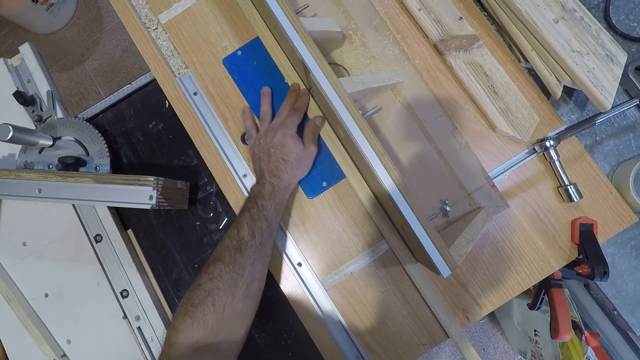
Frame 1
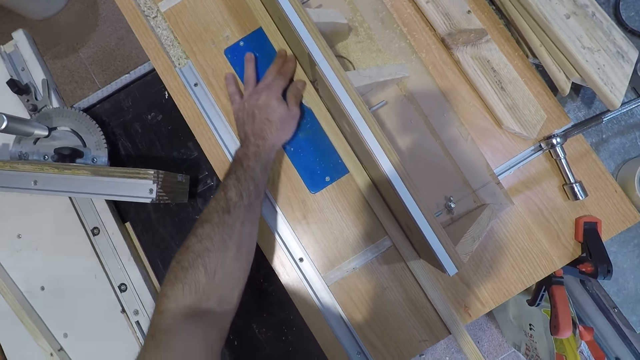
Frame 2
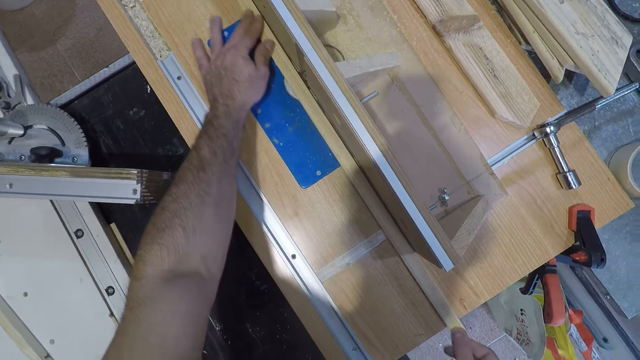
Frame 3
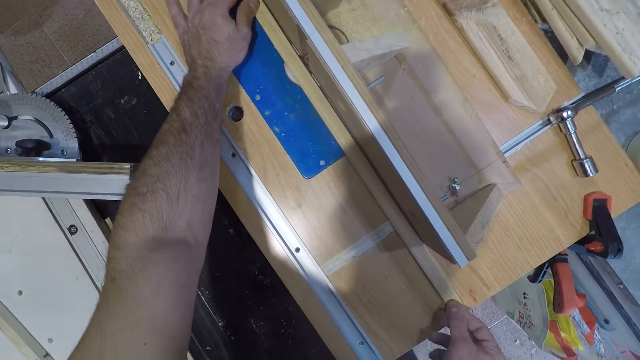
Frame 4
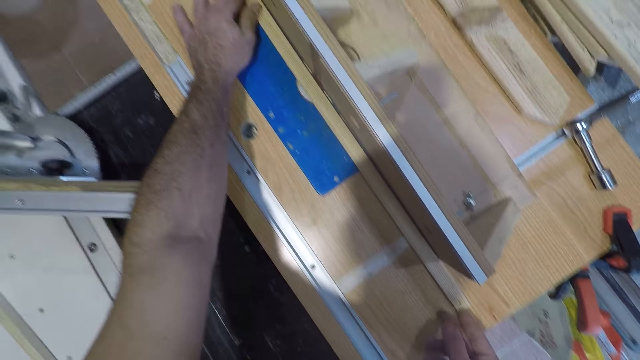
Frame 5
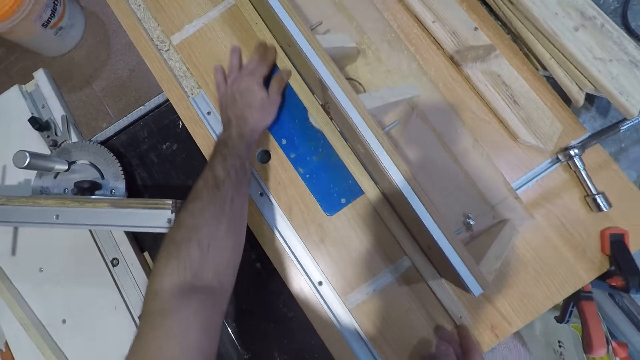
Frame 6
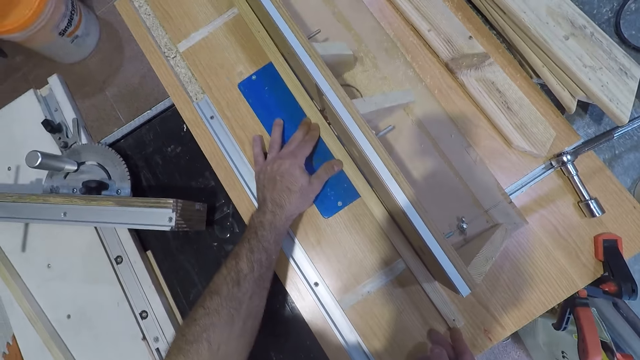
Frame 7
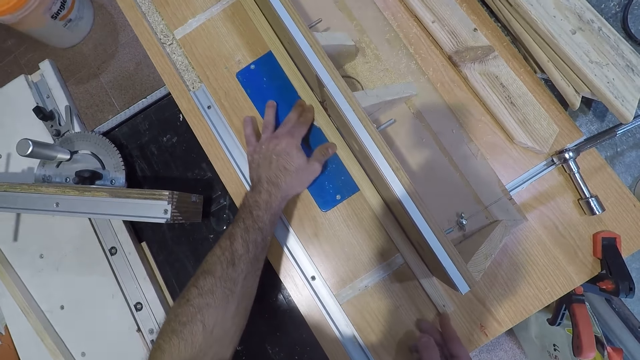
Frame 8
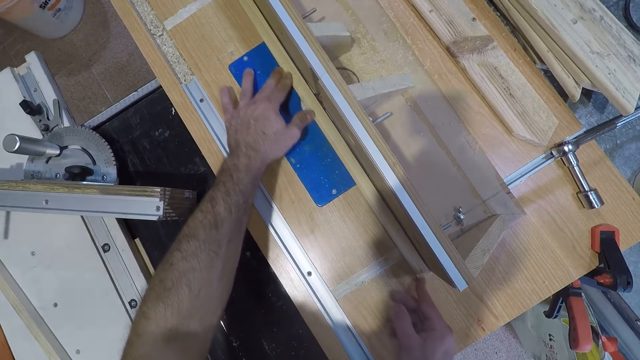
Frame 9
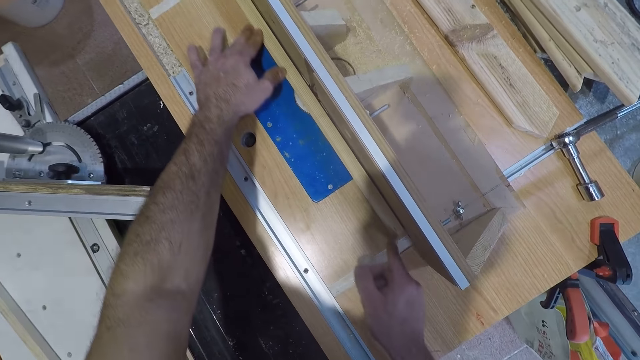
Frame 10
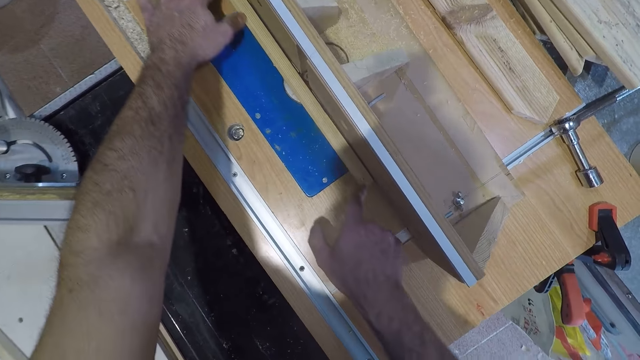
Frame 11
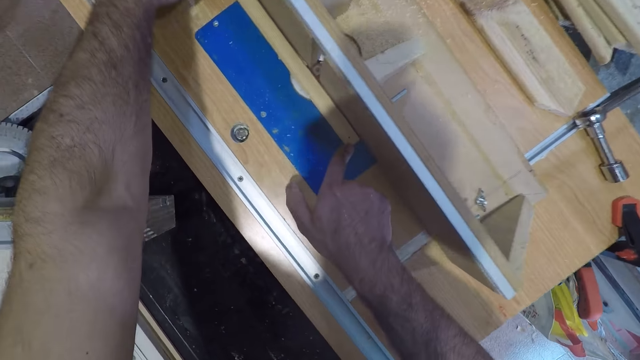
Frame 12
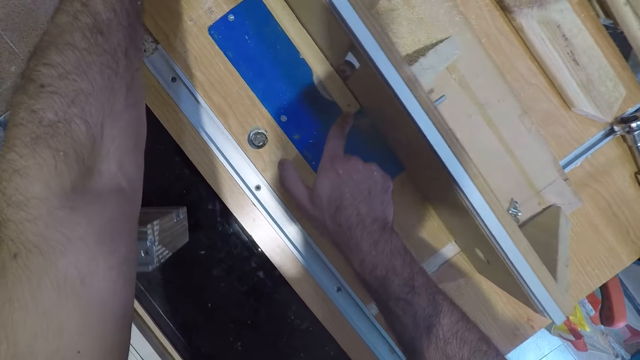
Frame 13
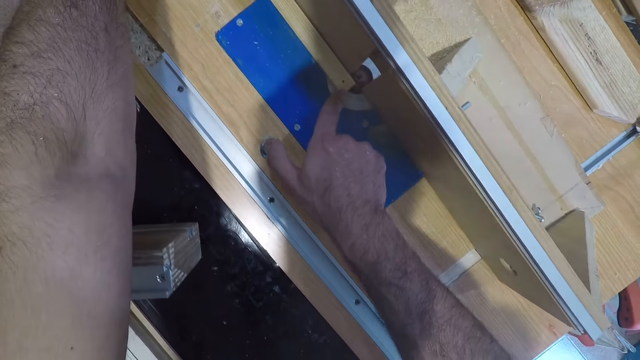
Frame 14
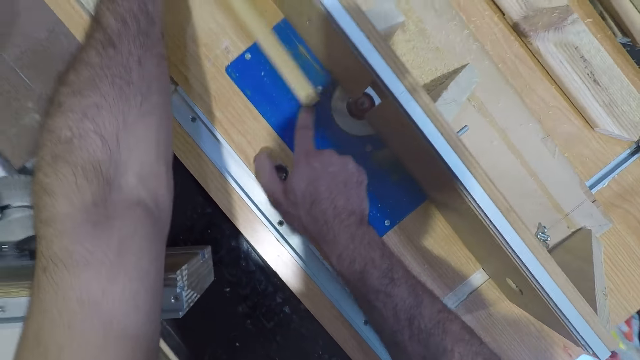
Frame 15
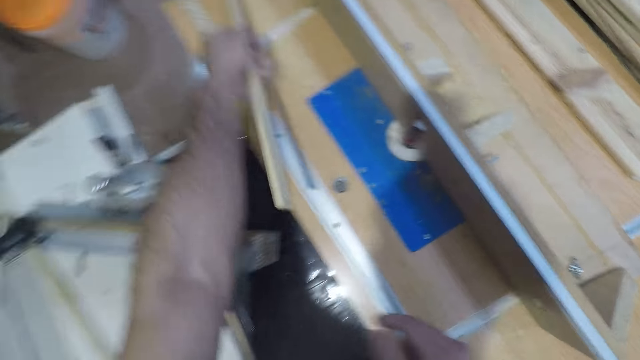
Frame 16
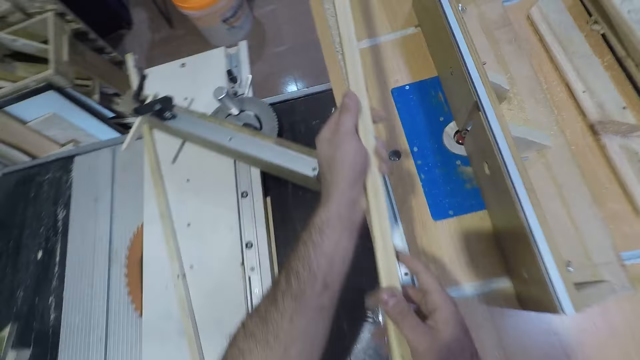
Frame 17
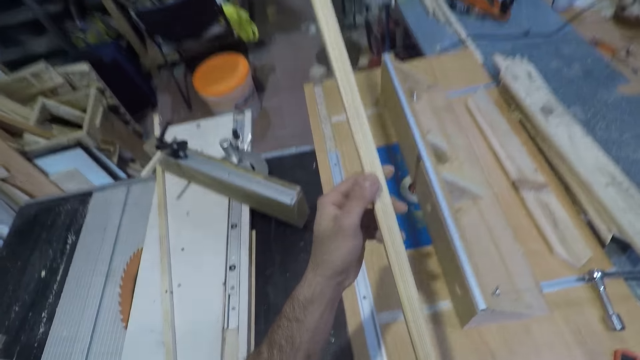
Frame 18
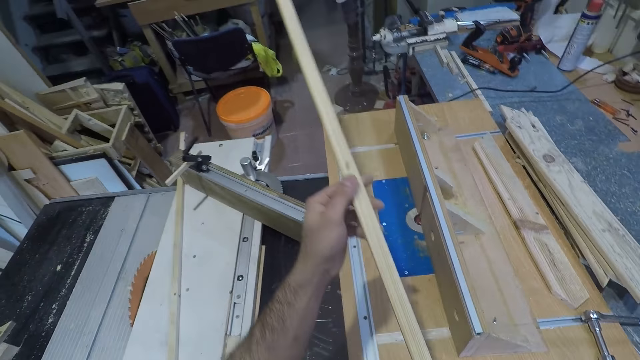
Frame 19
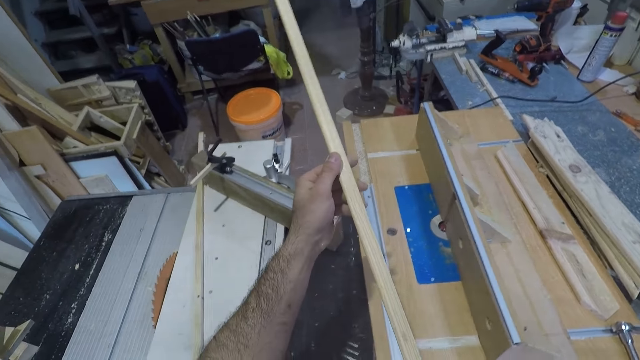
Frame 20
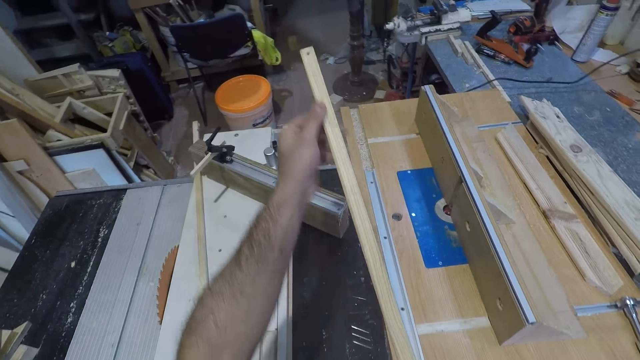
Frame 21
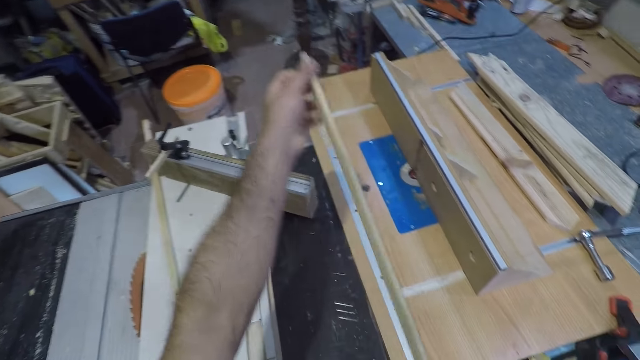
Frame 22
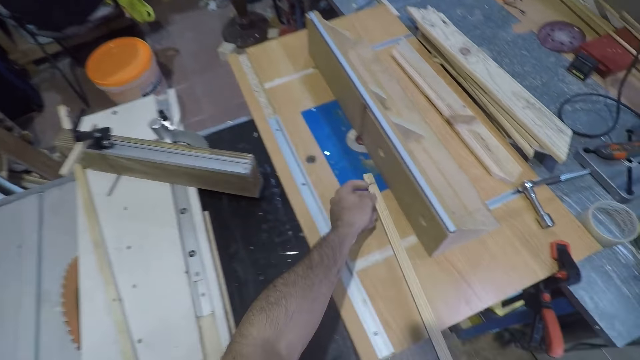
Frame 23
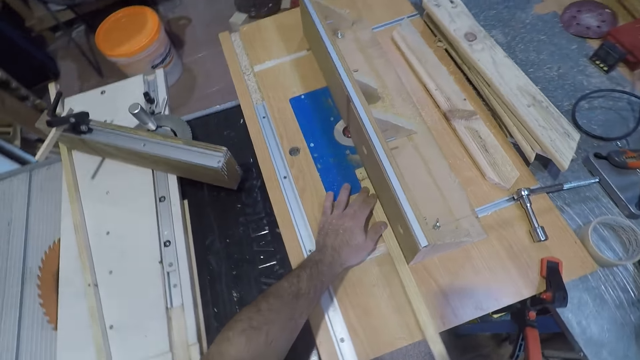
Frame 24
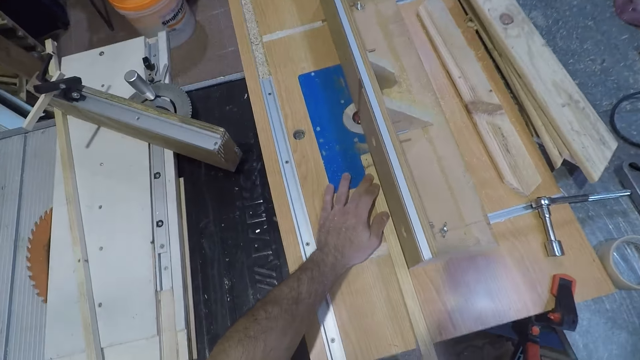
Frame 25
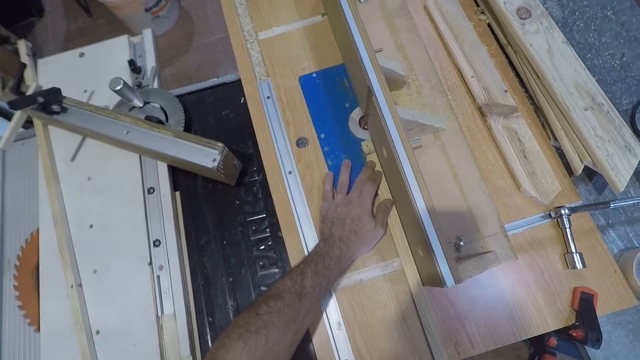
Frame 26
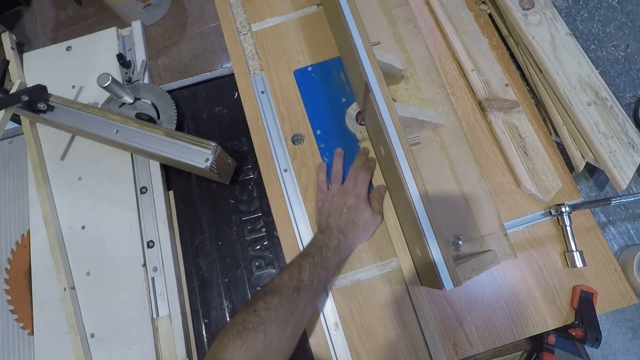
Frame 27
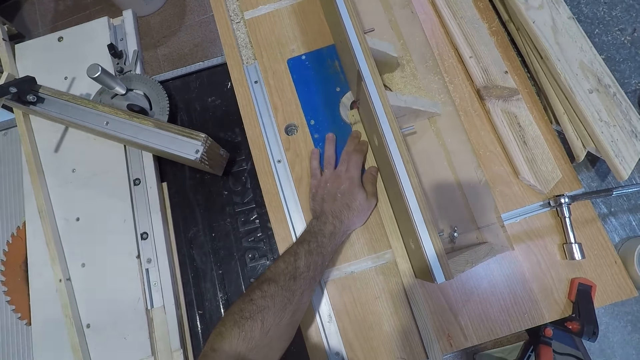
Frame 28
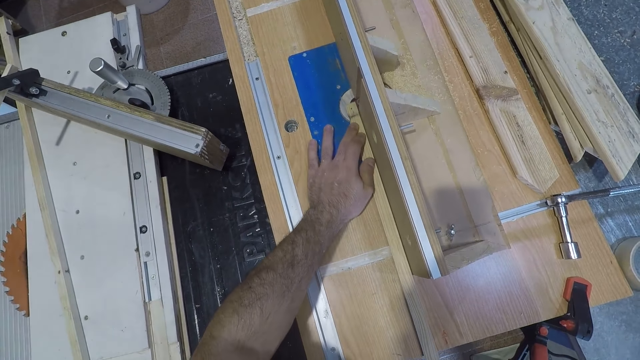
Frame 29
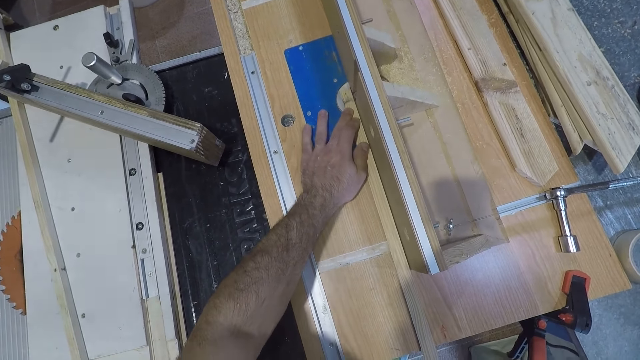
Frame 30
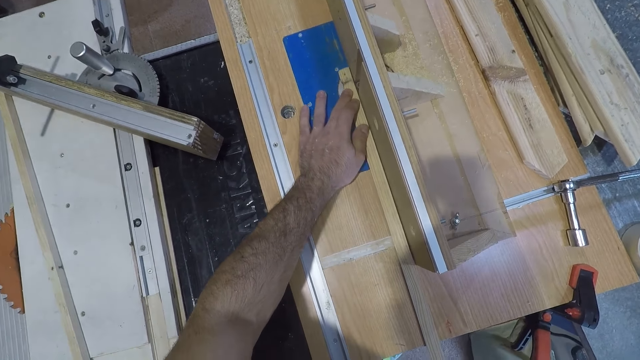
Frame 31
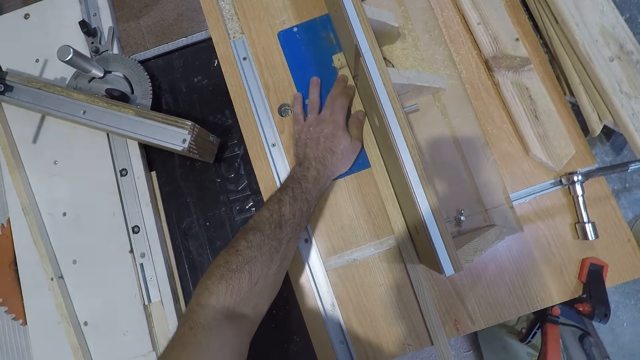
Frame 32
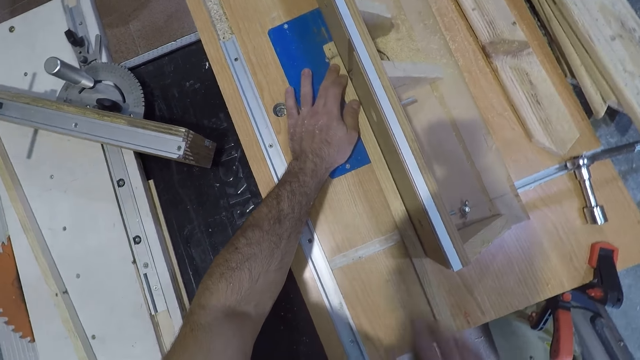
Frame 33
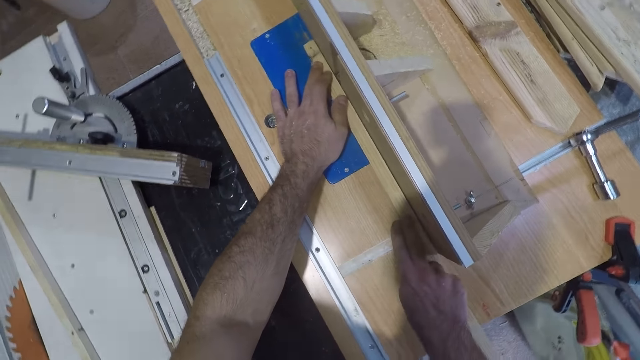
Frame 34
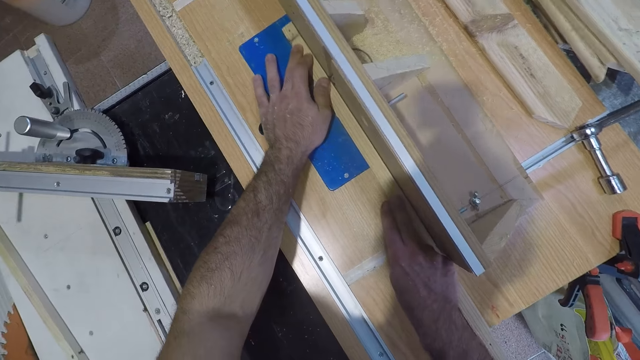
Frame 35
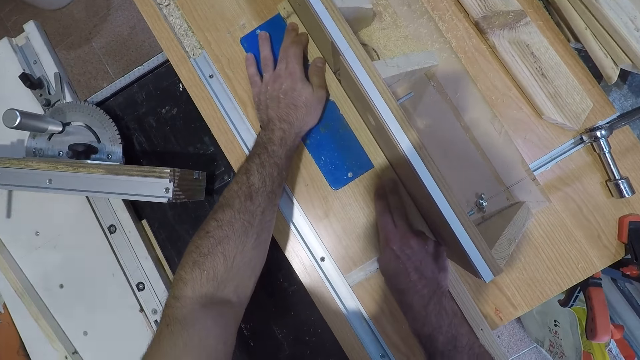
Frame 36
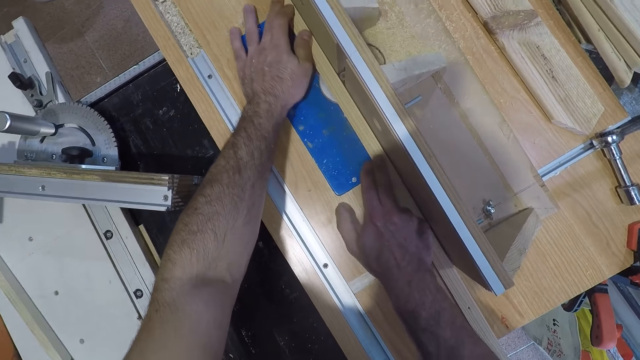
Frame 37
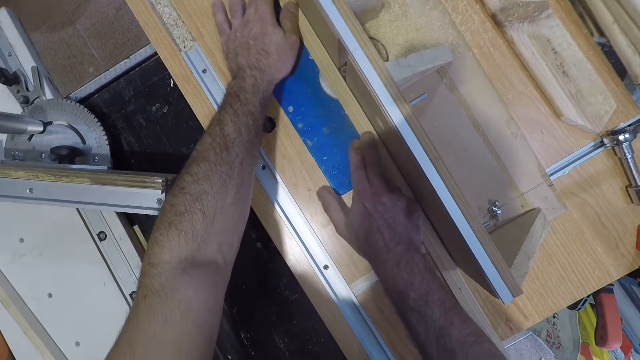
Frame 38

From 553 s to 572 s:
The camera wearer stops smoothening the wood. He picks up the wood with his left hand. He moves backwards. He looks at the wood closely. He rotates the wood. He puts back the wood on the electric wood planer. He drags the wood. He passes the stick through the bit on the fence of a table again. He smoothens the wood with the electric wood planer.

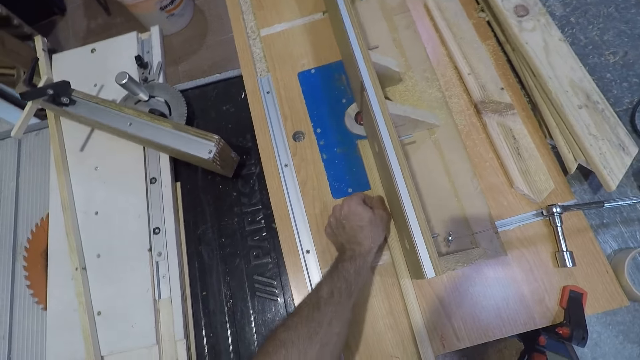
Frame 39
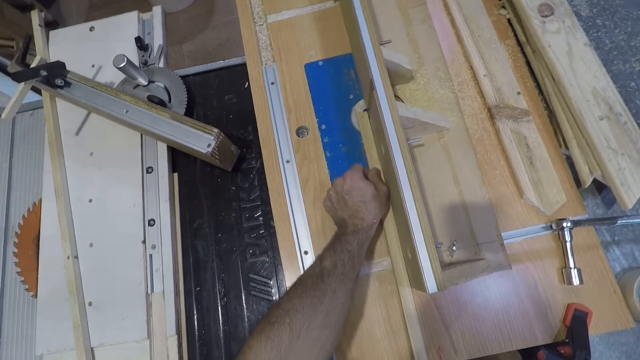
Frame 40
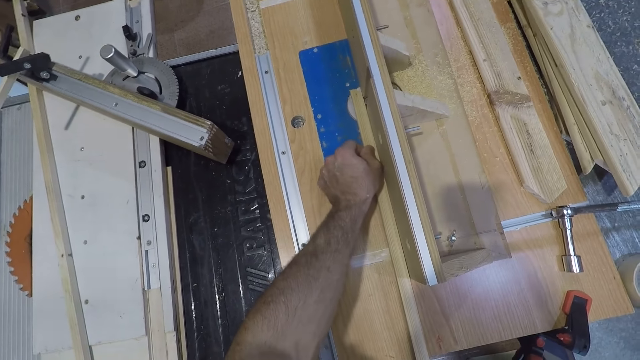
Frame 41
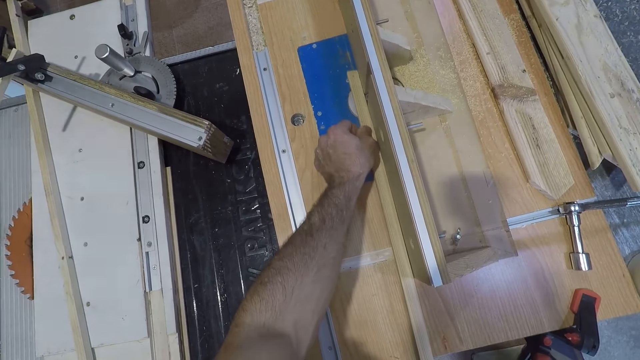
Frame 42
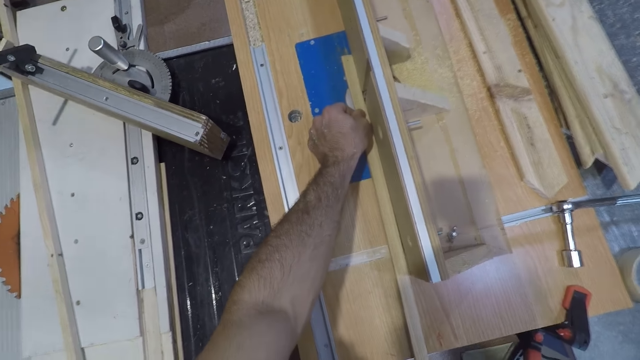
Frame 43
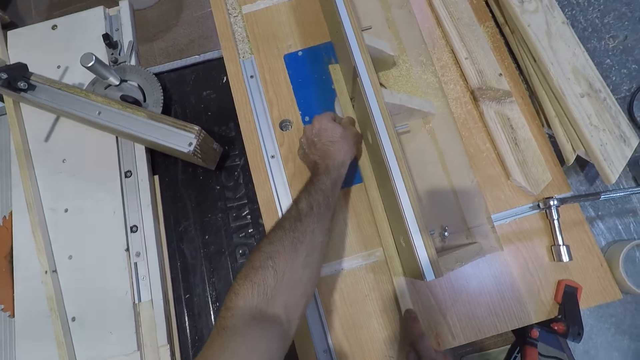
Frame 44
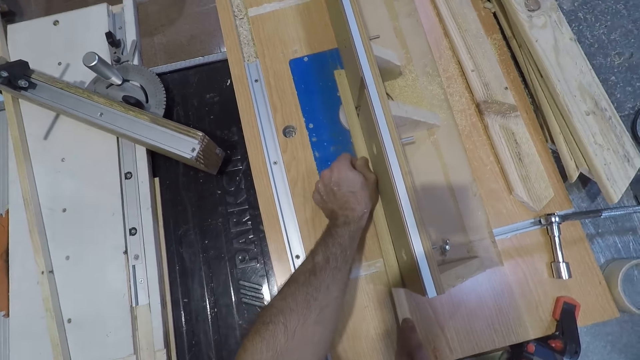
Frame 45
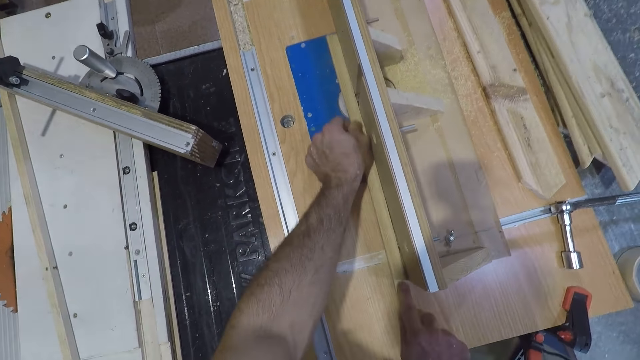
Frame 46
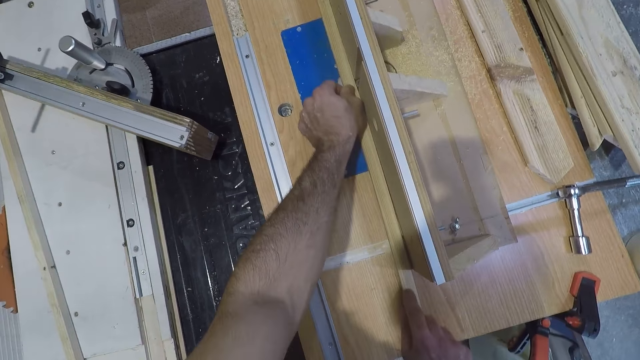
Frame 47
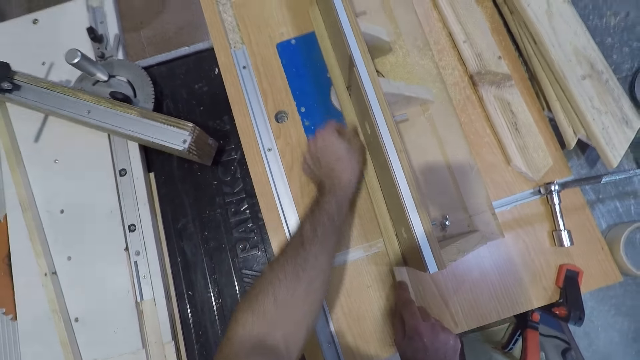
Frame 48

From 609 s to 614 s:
The camera wearer passes the entire stick through the bit on the fence of a table. They smoothen the wood with an electric wood planer.
